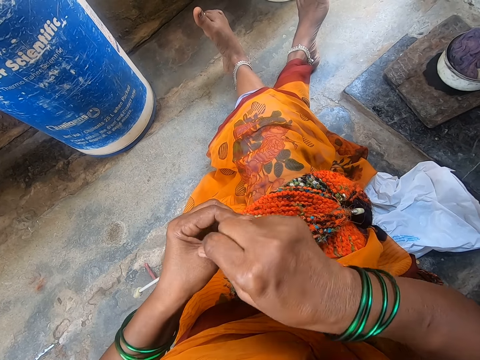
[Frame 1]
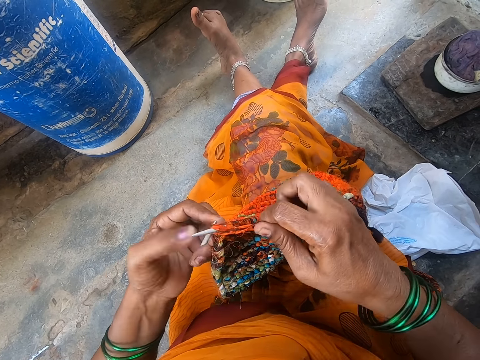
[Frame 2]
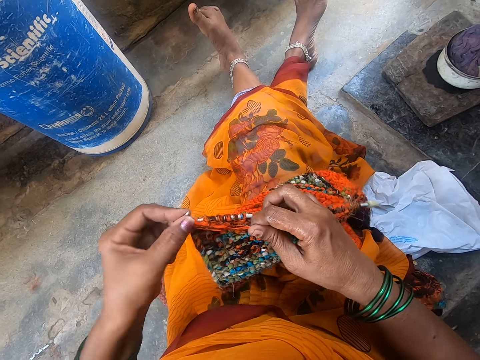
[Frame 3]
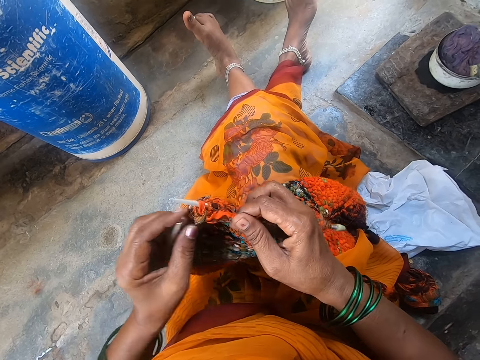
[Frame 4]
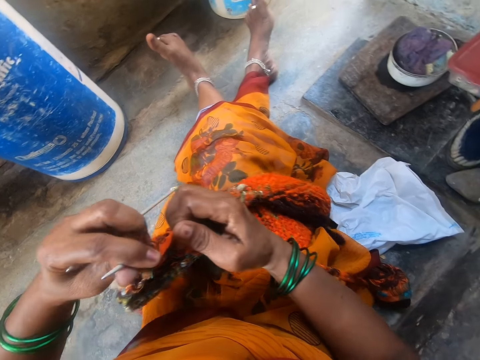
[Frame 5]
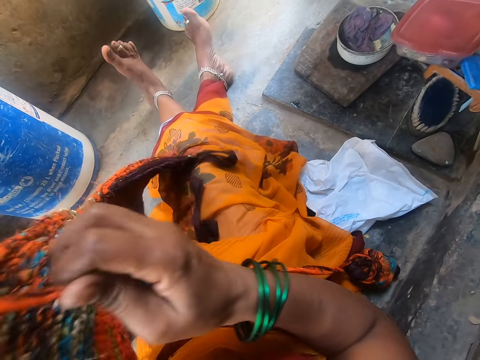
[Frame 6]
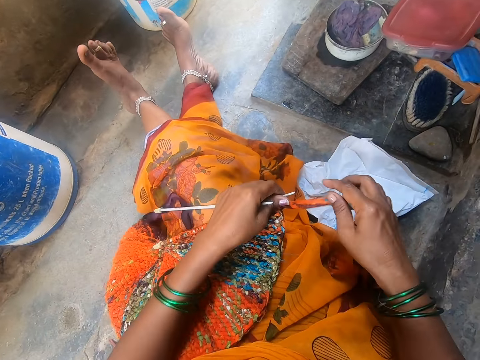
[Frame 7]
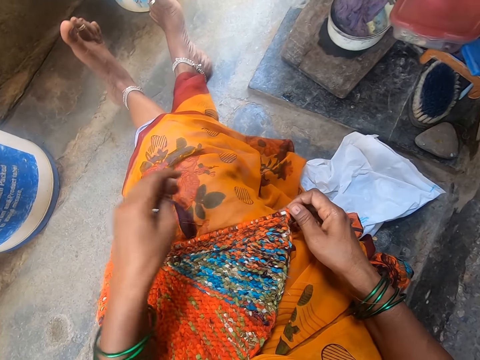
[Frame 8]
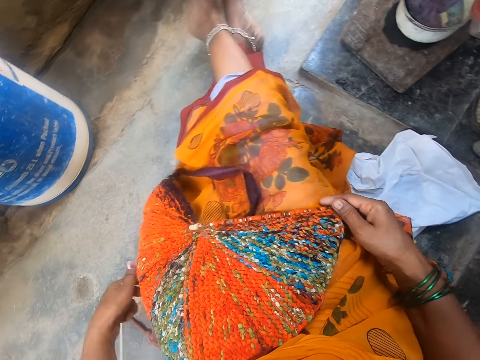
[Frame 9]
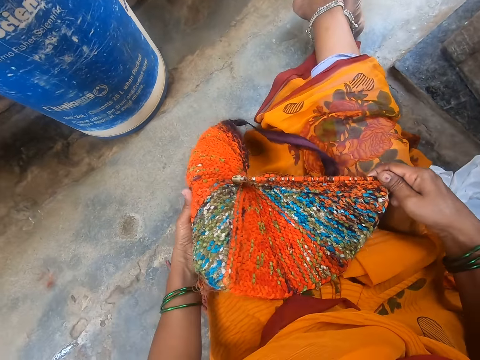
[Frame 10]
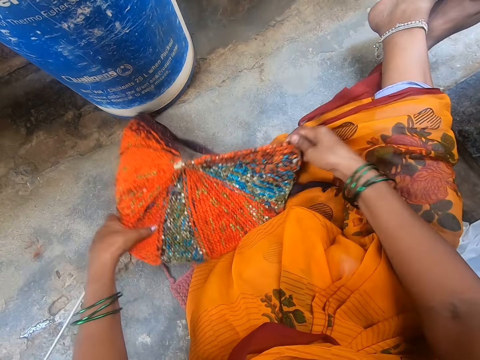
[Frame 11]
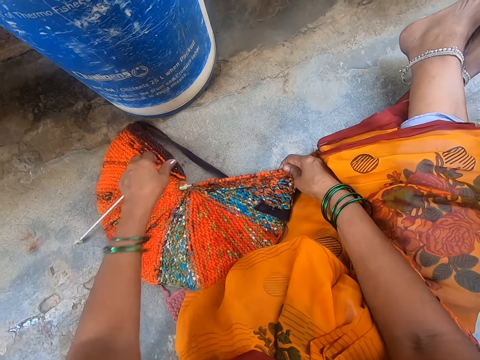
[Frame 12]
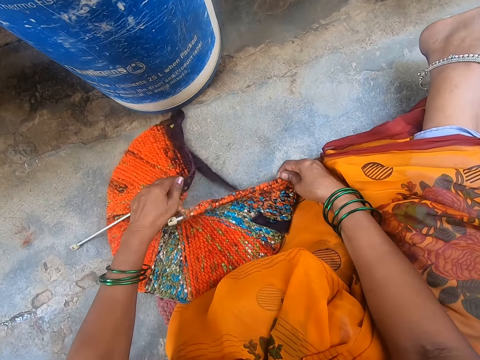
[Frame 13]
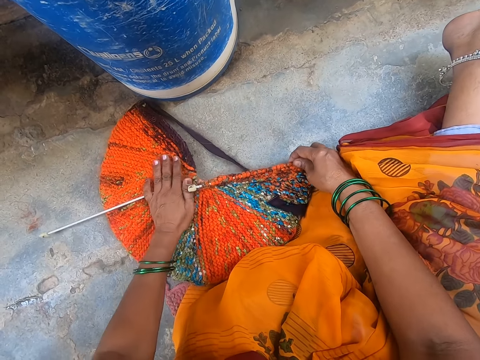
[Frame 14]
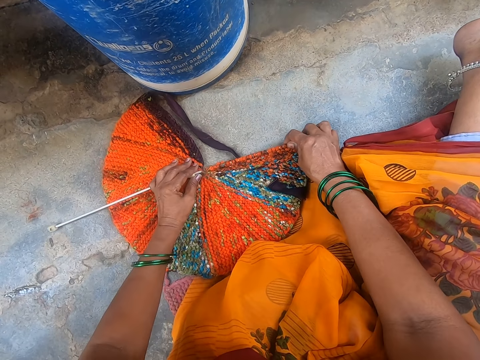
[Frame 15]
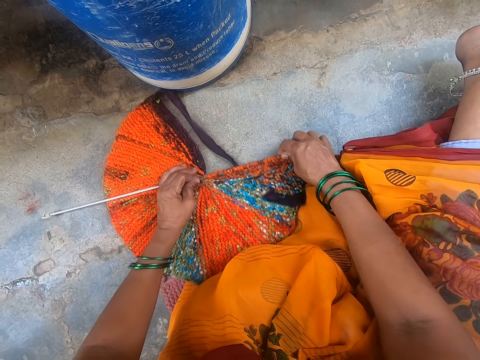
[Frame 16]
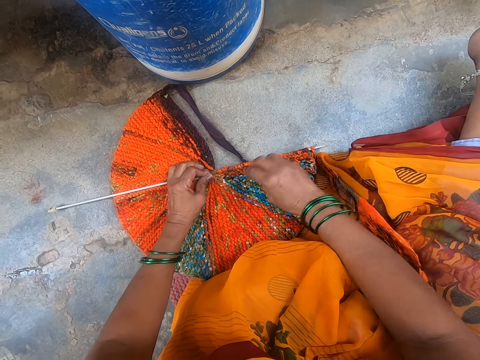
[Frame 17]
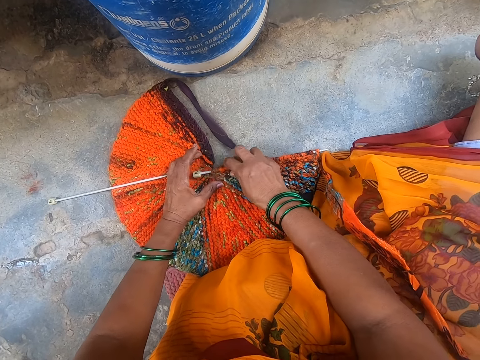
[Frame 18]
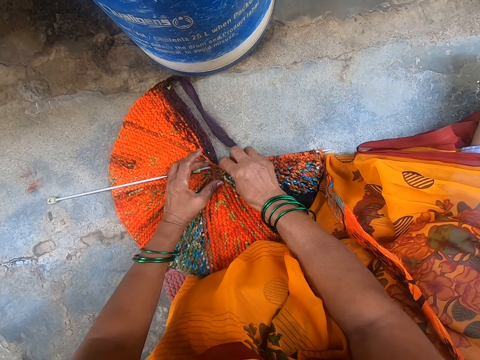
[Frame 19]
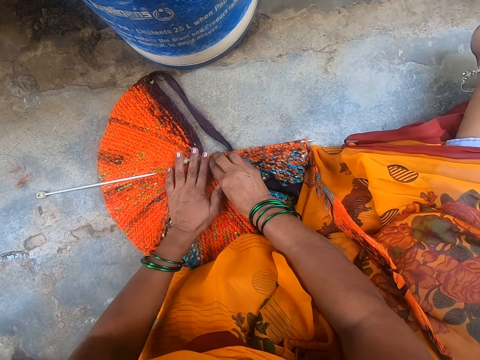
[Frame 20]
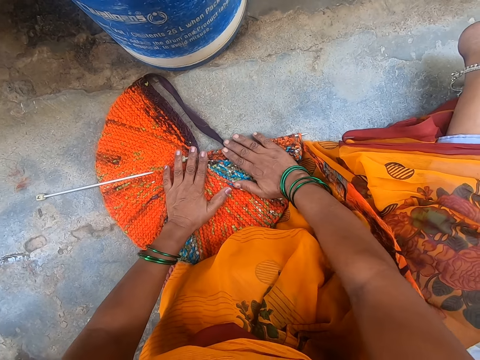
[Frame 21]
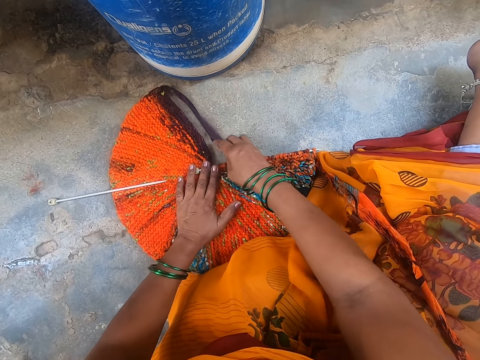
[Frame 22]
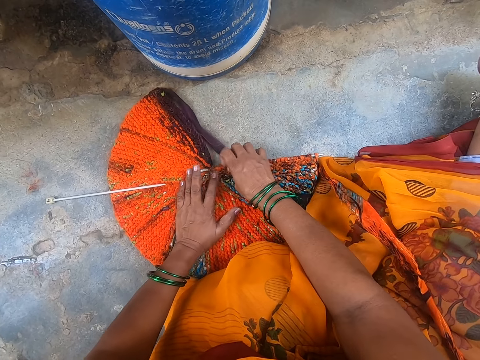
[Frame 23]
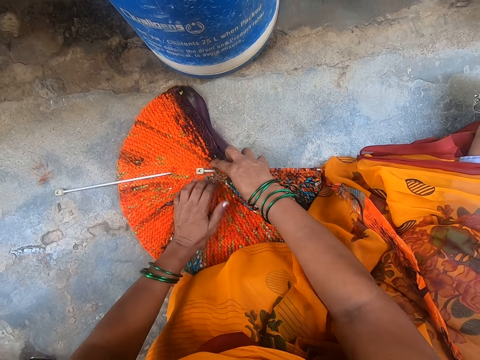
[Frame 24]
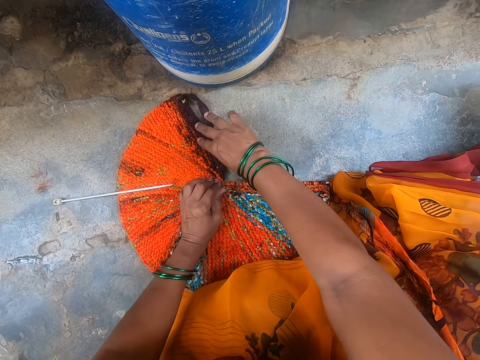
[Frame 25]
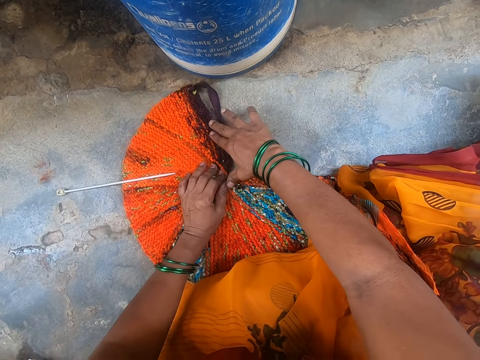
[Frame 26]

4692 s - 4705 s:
The camera wearer adjusts the fabric. They lift up the cloth from the lap and place the cloth on the lap. They put the cloth on the floor and adjust the cloth on the floor. They put down the needle.

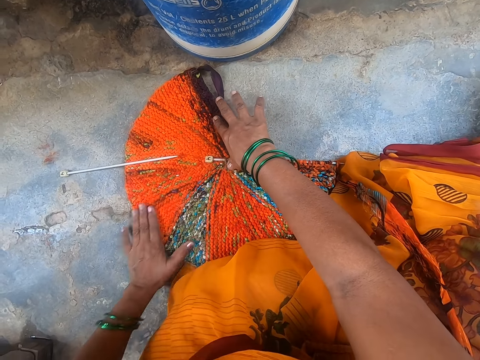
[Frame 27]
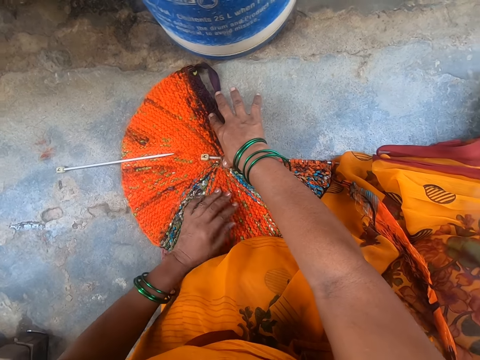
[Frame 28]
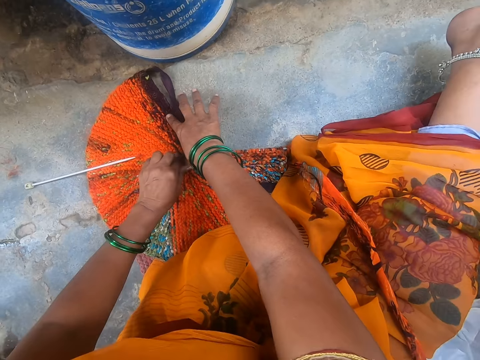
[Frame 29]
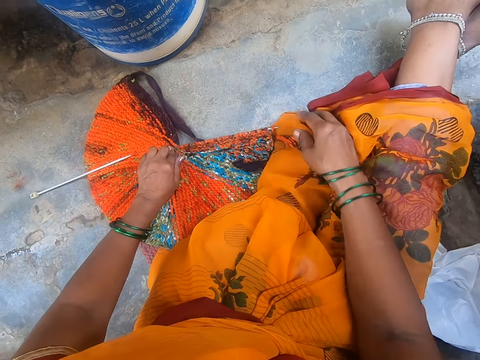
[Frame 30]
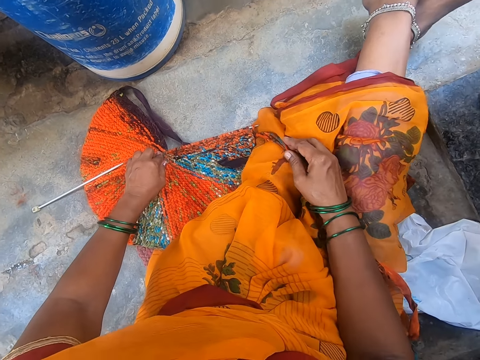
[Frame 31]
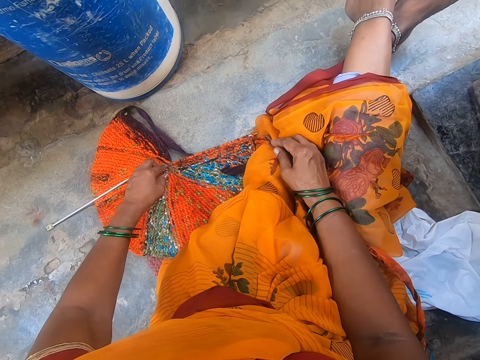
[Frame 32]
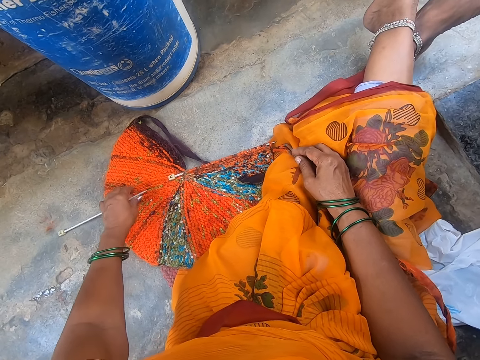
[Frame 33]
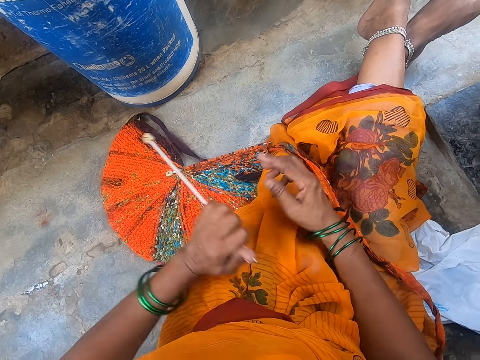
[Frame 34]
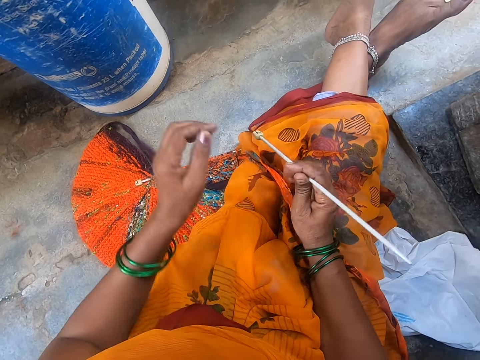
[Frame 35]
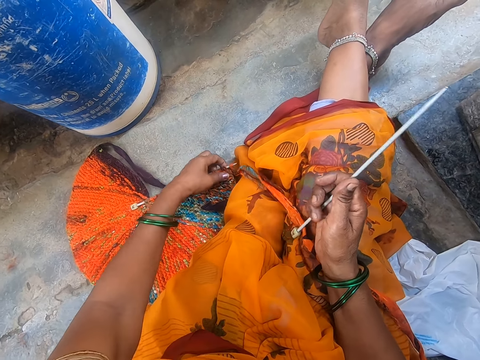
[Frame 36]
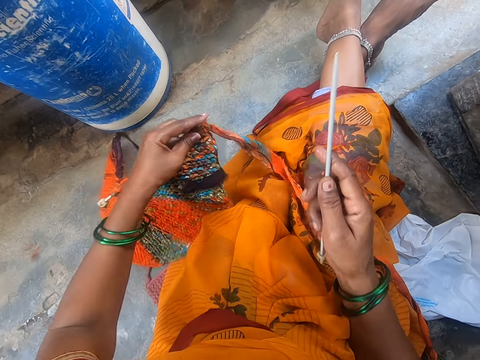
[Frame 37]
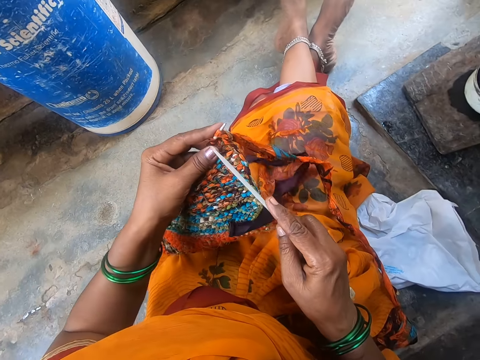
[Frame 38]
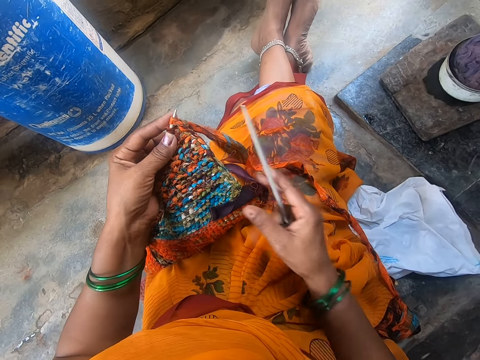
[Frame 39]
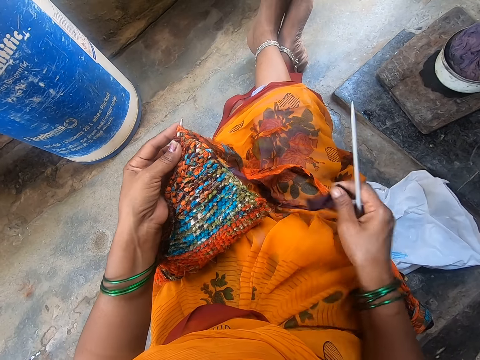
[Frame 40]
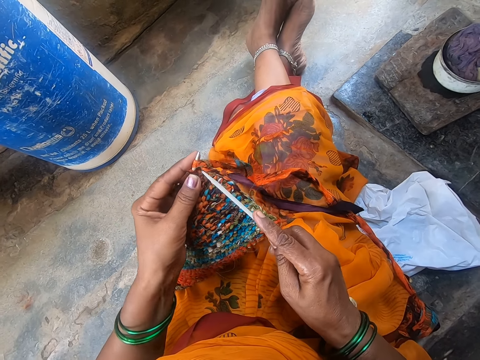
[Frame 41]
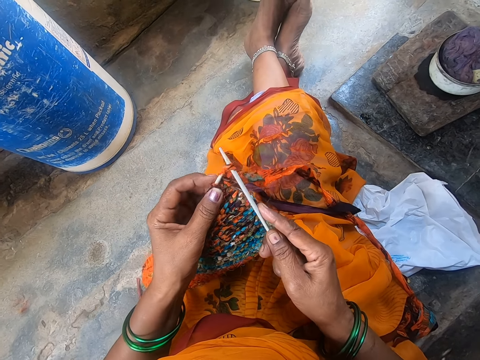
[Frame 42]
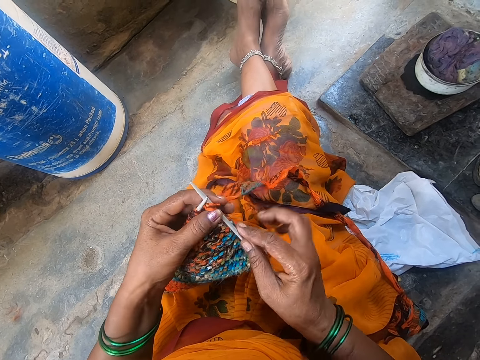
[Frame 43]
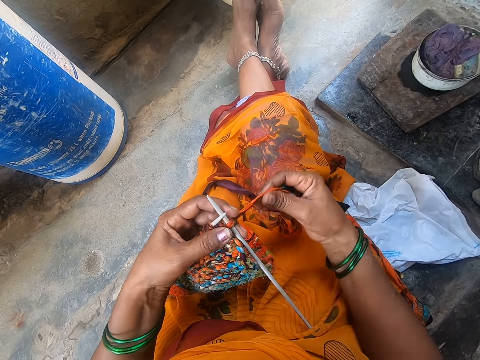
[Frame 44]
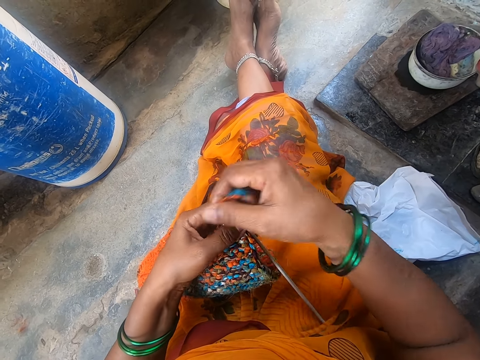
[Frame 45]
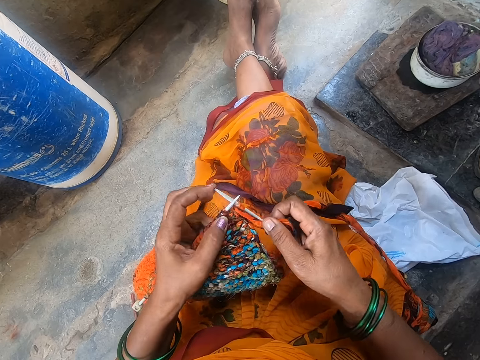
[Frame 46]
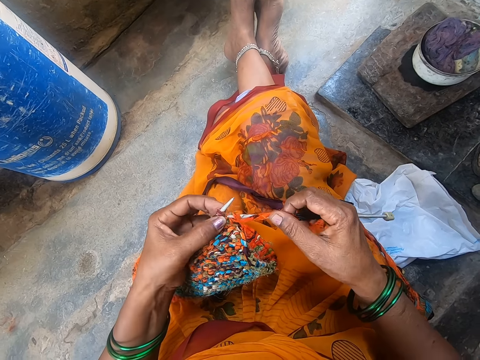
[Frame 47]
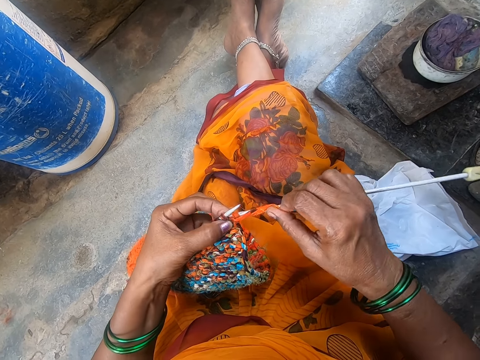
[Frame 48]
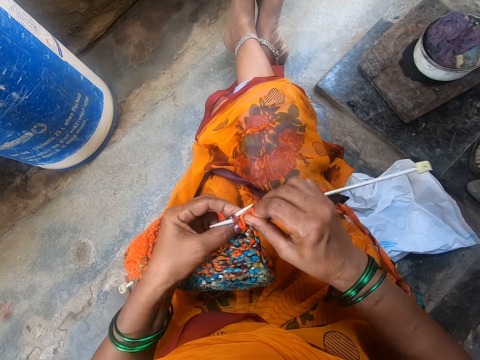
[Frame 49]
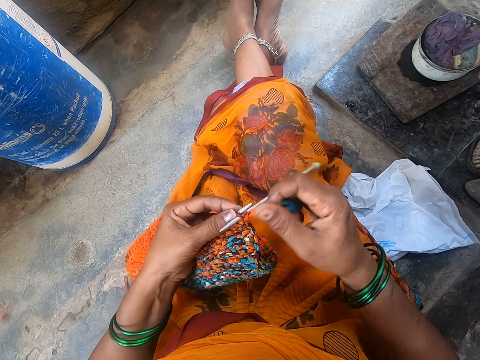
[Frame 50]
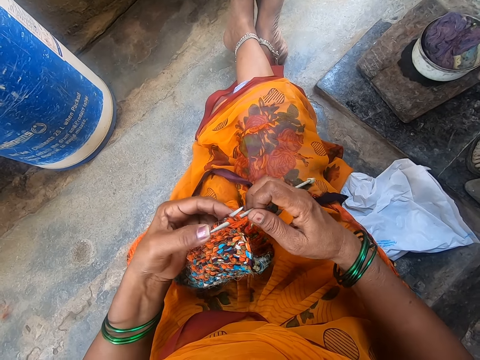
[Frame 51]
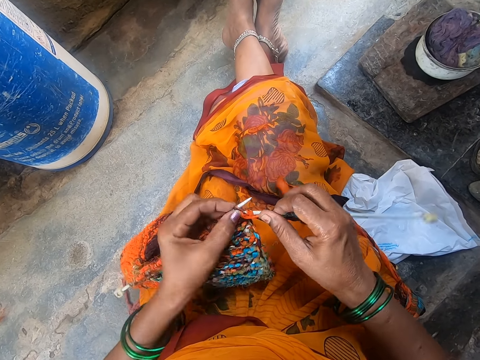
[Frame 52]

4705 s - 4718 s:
The camera wearer picks up a needle from the floor. They take the cloth from the floor. They adjust the thread. They knit a fabric using a crochet.
